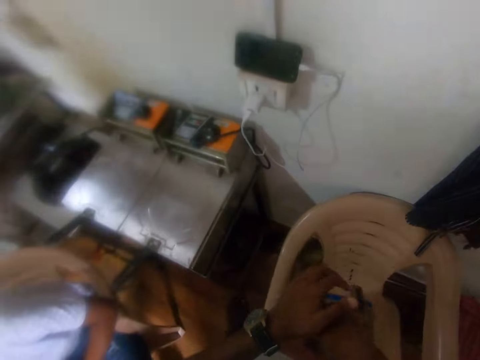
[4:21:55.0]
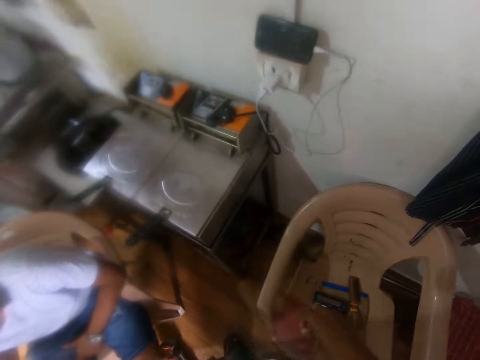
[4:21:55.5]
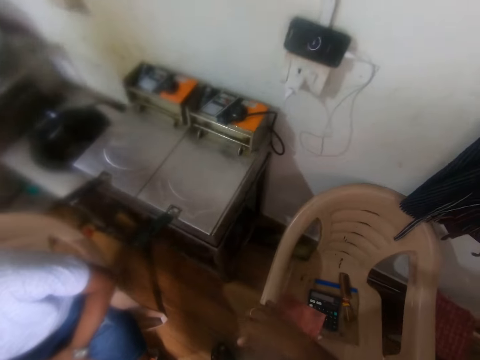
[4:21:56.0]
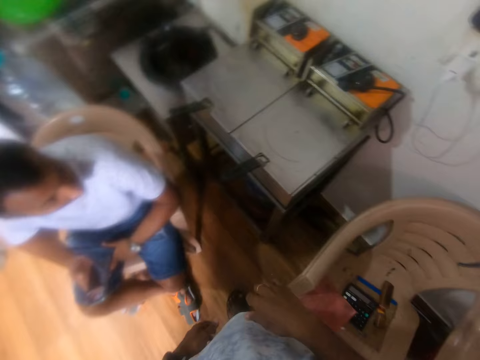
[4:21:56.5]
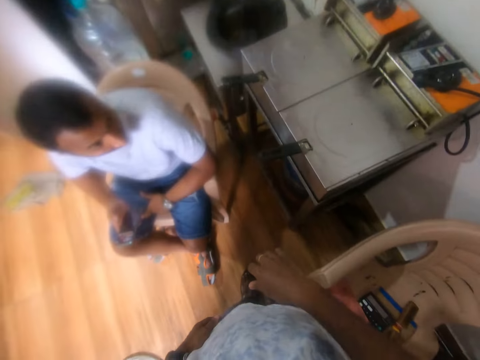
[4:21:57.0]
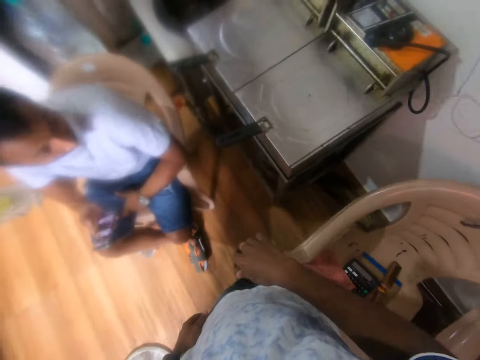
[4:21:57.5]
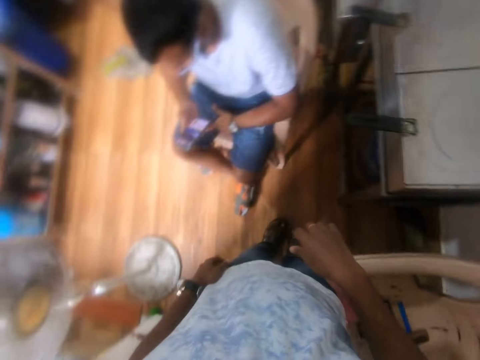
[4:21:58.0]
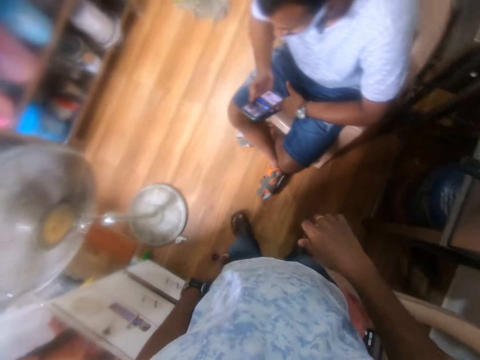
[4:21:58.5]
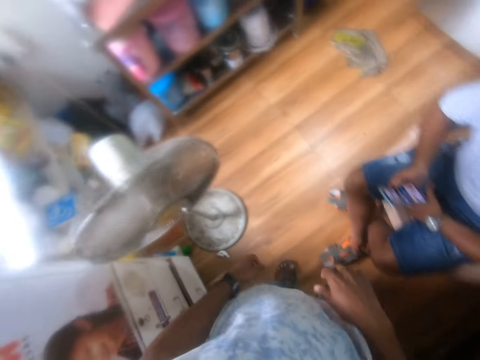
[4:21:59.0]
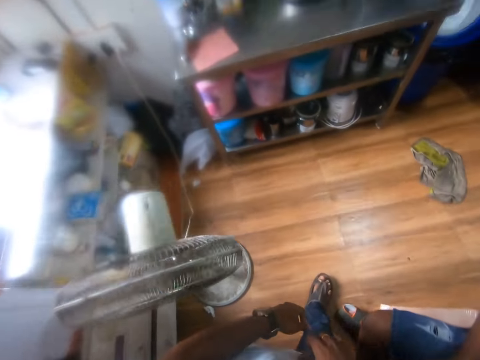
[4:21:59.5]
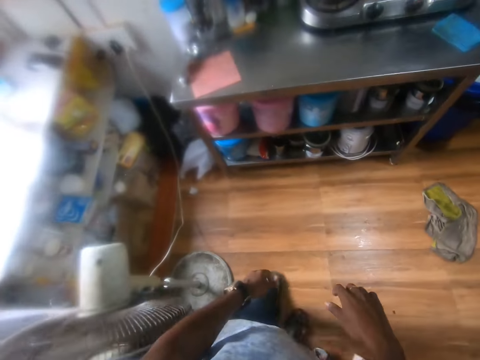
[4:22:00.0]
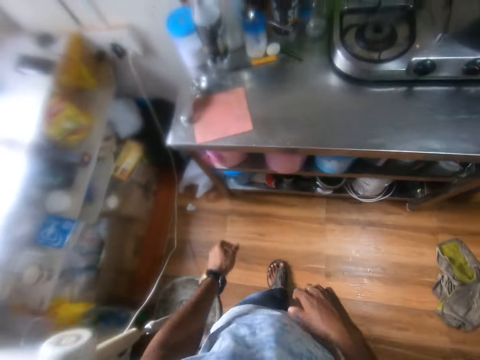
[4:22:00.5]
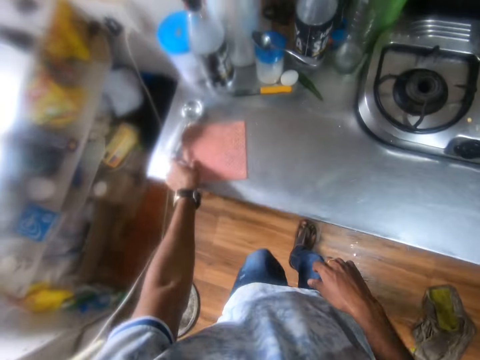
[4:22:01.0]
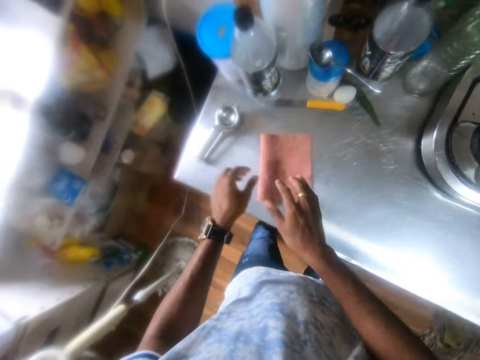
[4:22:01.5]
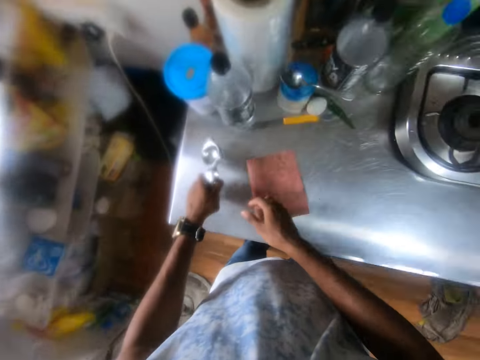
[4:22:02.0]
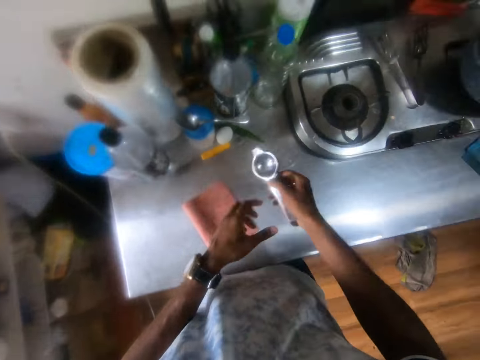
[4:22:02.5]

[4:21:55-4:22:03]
The camera wearer holds the hands together. He looks around the room. He moves in the room. He adjusts a cleaning cloth on the kitchen cabinet with his left hand. He holds the cloth. He picks up a cooking spoon from the cabinet with his left hand. He passes the cooking spoon from his left hand to his right hand.

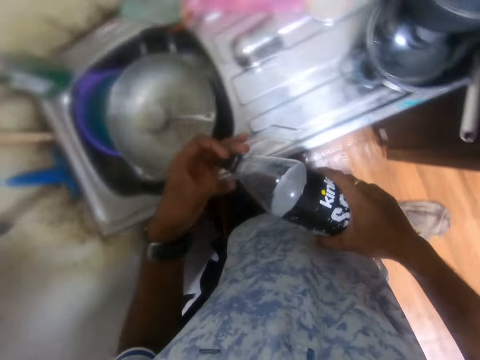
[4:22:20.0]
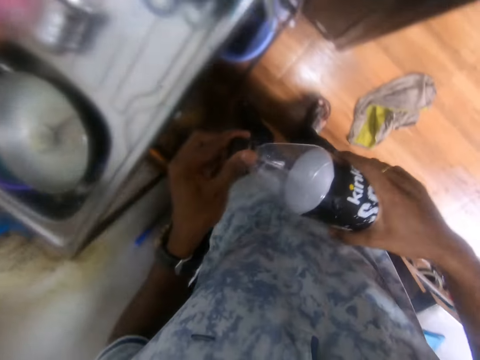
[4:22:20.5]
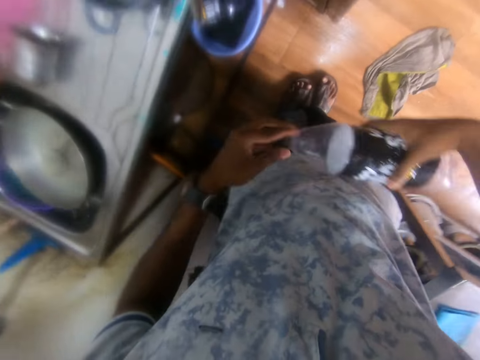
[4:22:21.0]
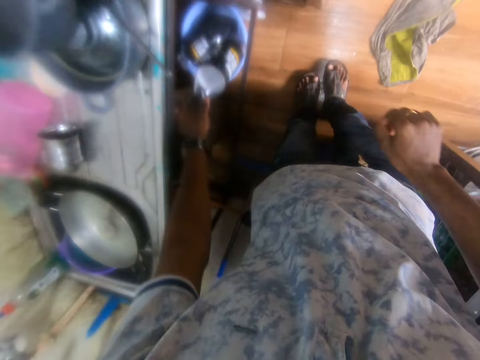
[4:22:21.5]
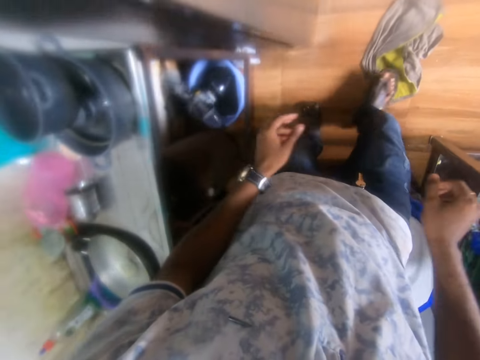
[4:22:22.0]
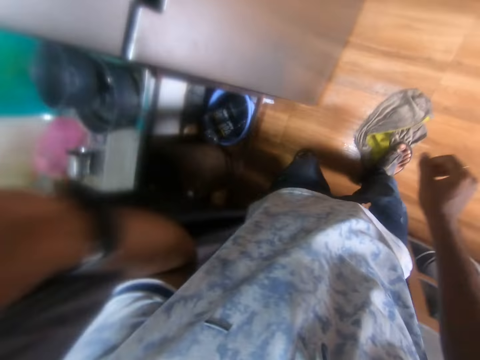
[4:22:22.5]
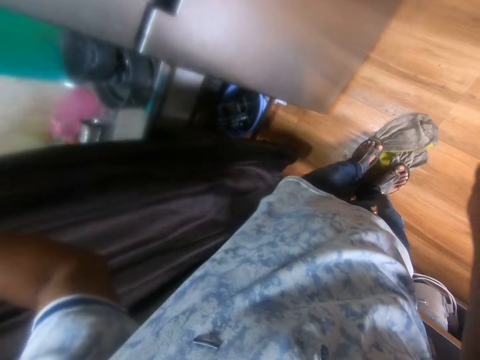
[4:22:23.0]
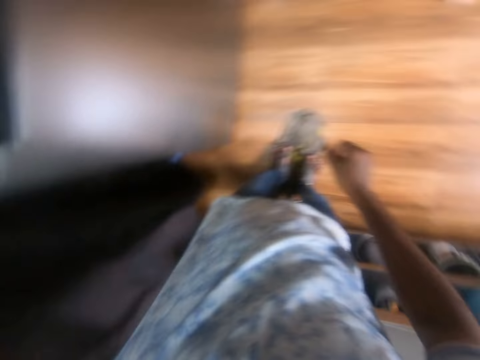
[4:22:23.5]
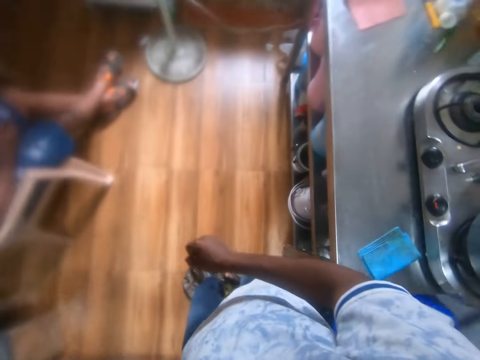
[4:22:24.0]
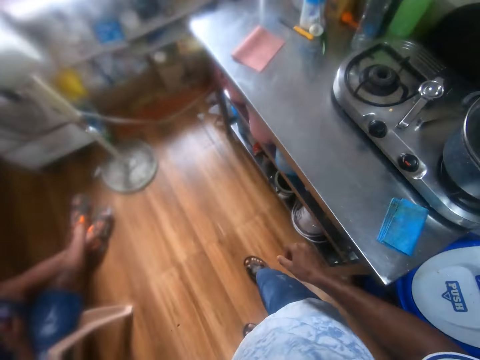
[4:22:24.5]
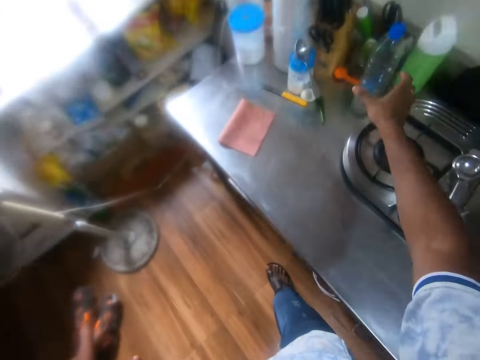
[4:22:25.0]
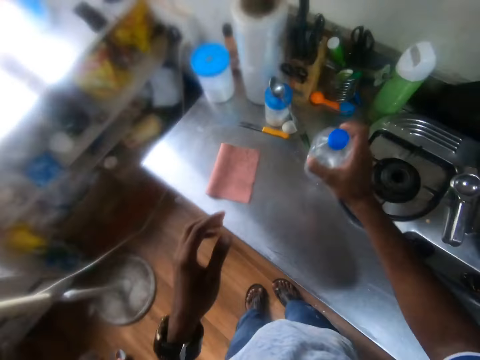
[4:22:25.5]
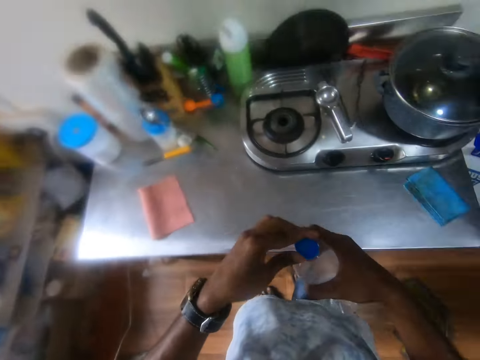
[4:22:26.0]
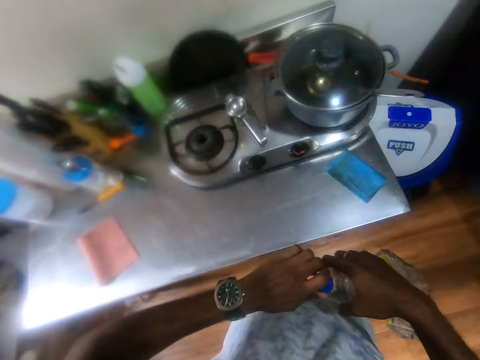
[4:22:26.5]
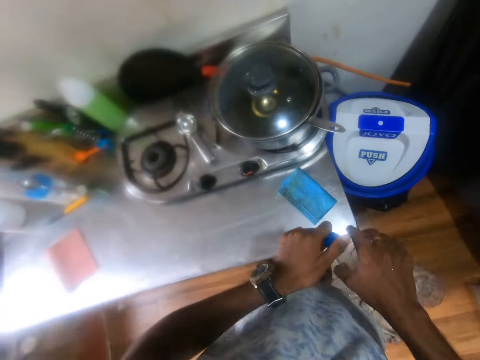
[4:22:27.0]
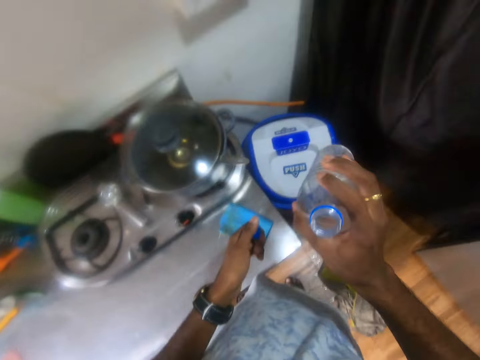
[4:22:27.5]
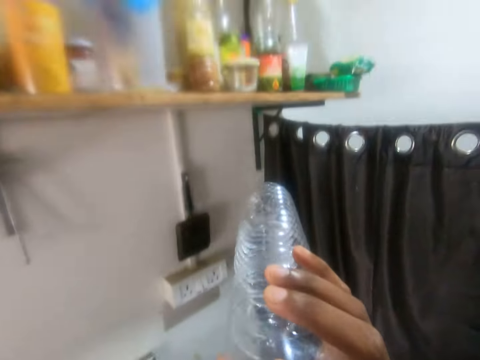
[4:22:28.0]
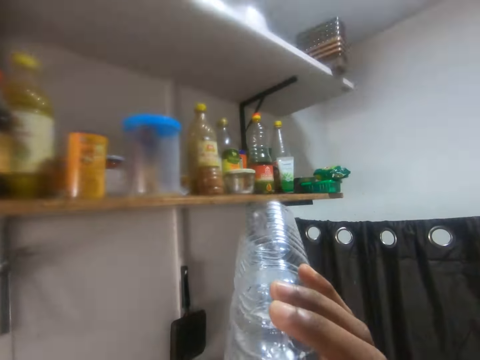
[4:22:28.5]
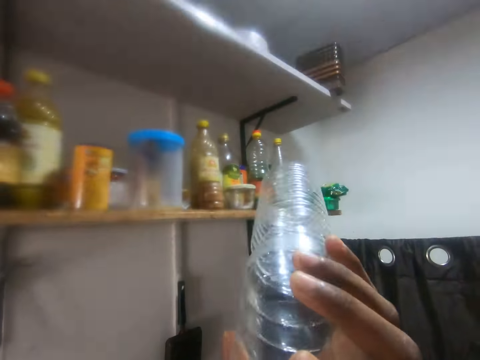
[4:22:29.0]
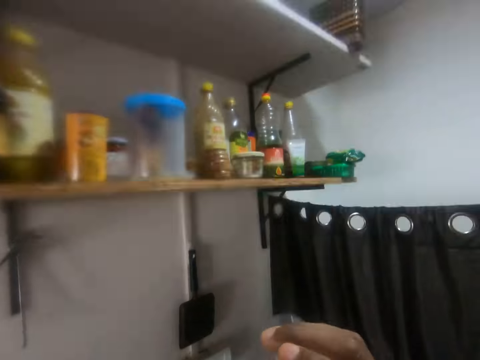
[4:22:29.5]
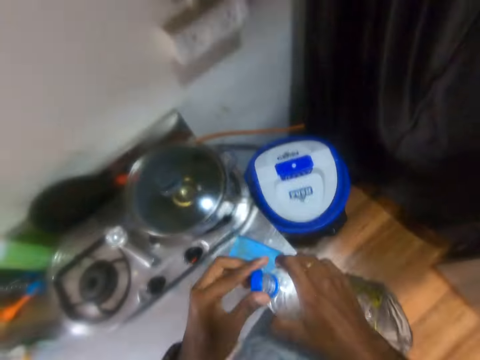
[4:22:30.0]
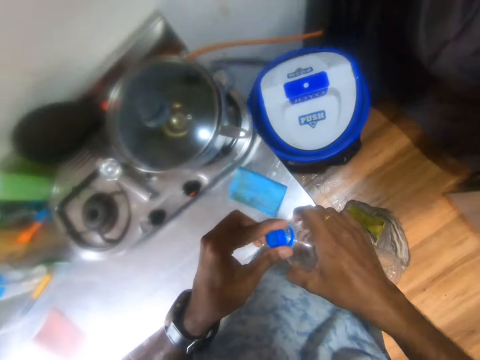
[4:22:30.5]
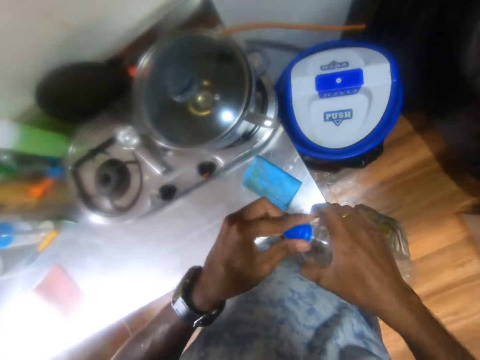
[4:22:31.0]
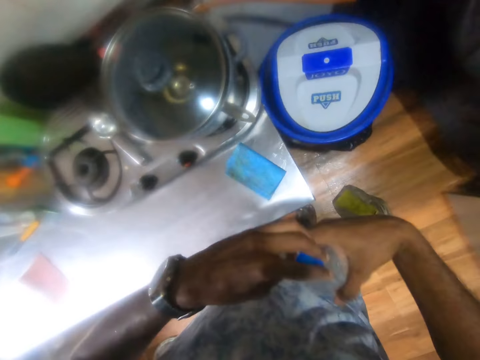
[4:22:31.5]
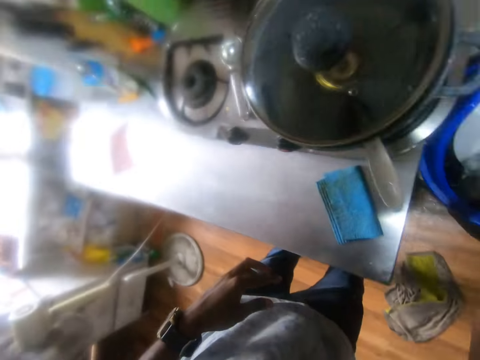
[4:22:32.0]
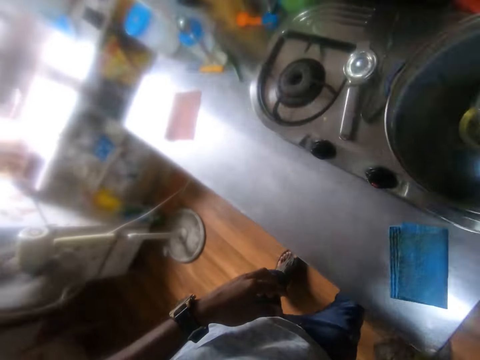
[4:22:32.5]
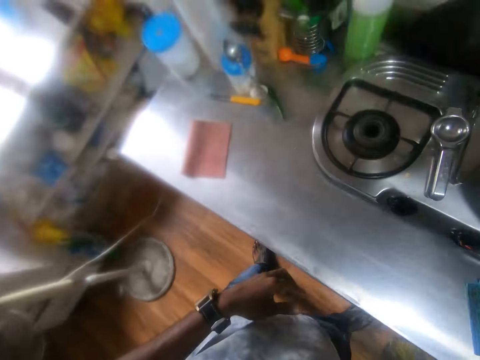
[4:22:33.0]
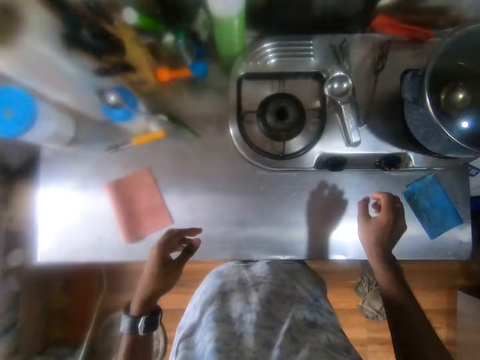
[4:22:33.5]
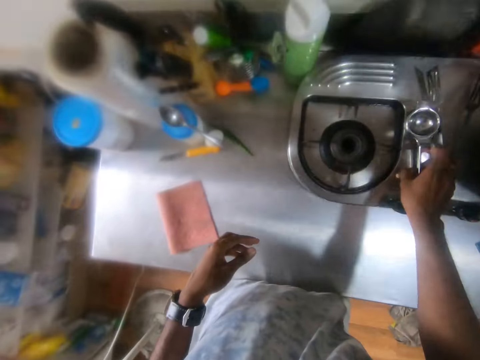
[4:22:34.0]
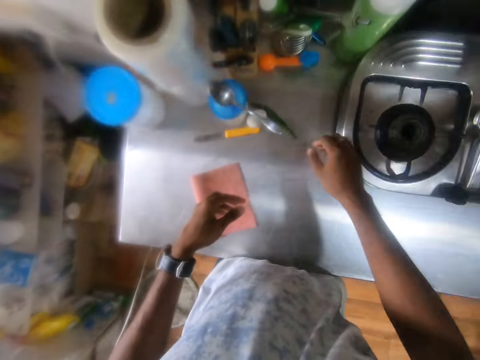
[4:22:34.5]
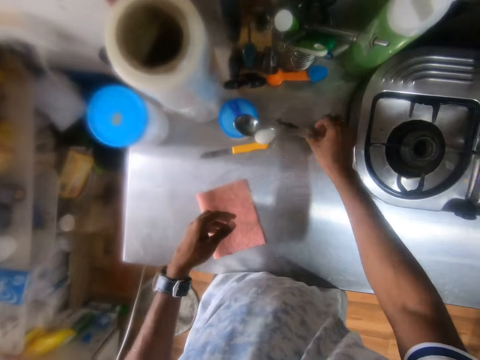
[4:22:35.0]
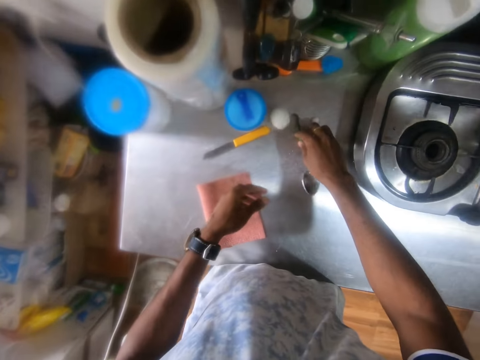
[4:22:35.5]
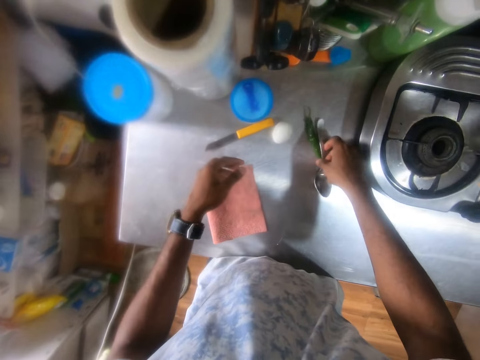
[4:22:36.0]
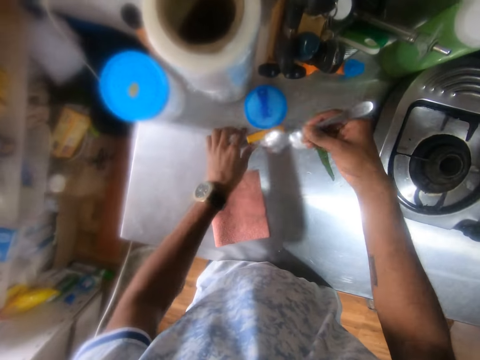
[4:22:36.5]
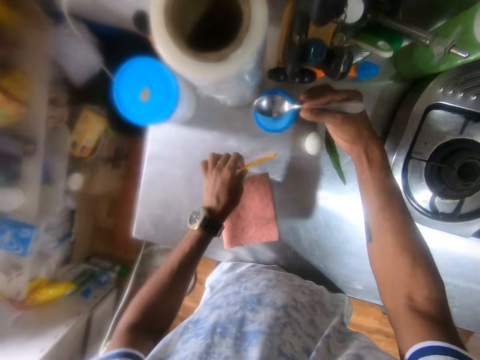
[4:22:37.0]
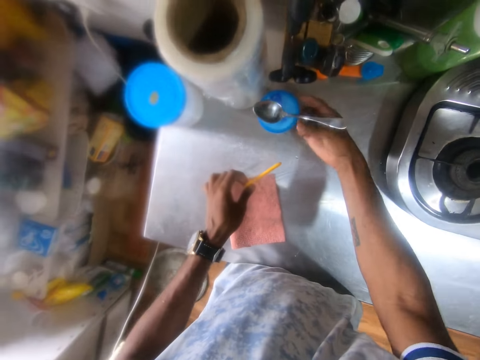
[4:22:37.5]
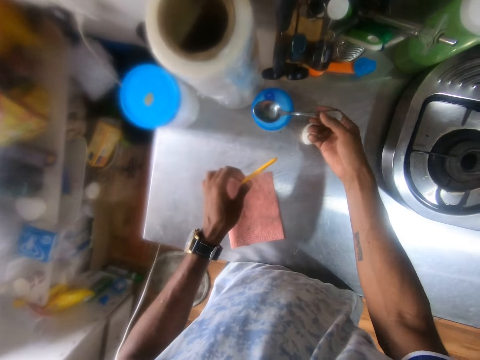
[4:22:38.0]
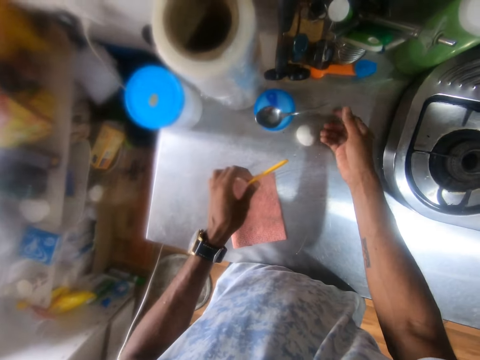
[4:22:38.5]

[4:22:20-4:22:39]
The camera wearer covers the bottle. He throws the bottle into the recycle bin with his left hand. He adjusts the kitchen curtain with his left hand. He moves in the room. He picks the bottle from the kitchen cabinet with his right hand. He removes a bottle cover from the bottle in his right hand with his left hand. He drinks water from the bottle in his right hand. He closes the bottle with the bottle cover in his left hand. He drops the bottle into the bin with his right hand. He moves in the room. He adjusts the cooking spoon on the cooker with his right hand. He holds the squeezer. He fumbles a spoon on a container on the kitchen cabinet with his right hand. He picks the spoon from the kitchen cabinet with his right hand. He drops the spoon on the container with his right hand. He picks a knife from the kitchen cabinet with his left hand.
